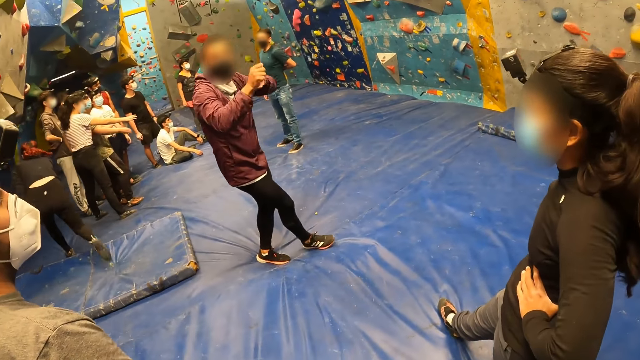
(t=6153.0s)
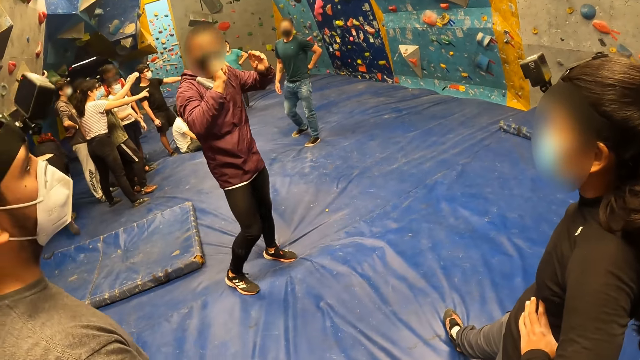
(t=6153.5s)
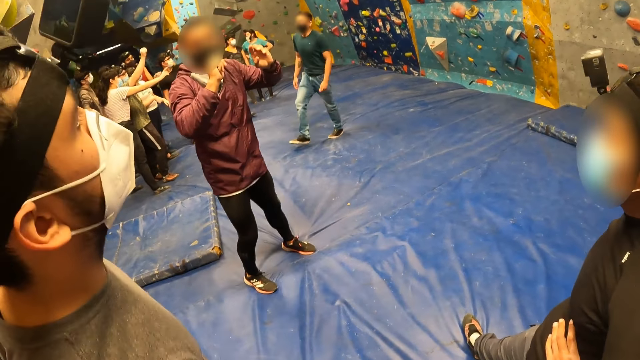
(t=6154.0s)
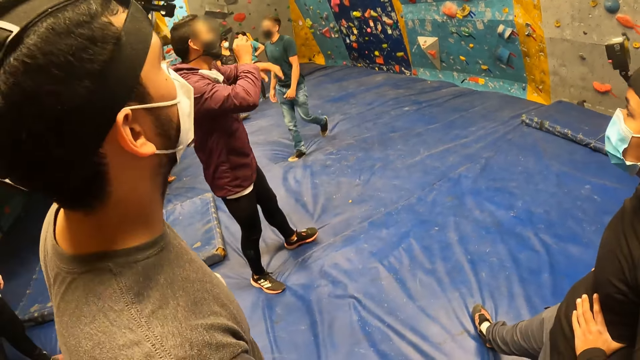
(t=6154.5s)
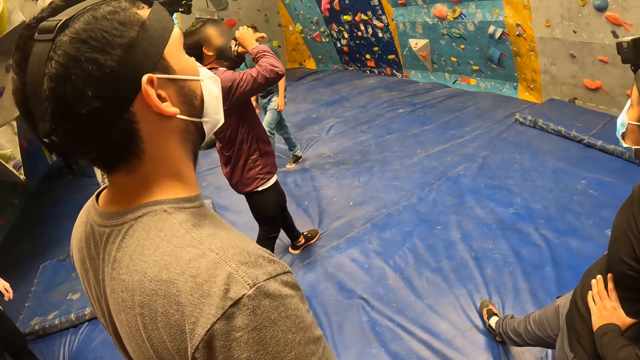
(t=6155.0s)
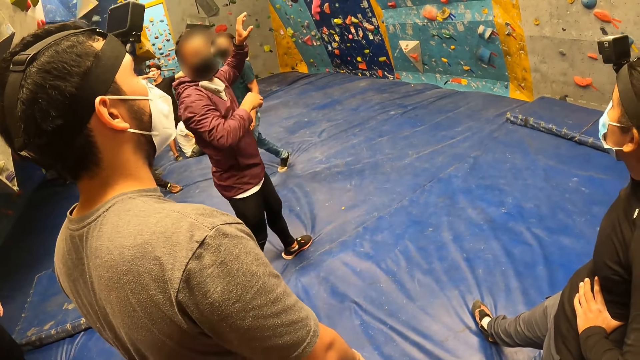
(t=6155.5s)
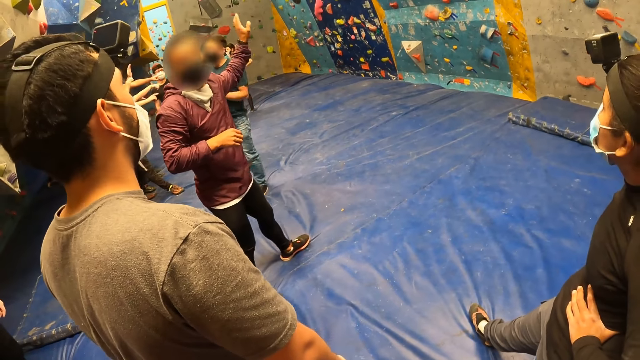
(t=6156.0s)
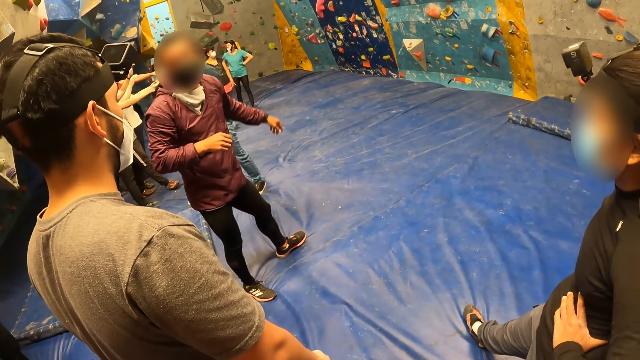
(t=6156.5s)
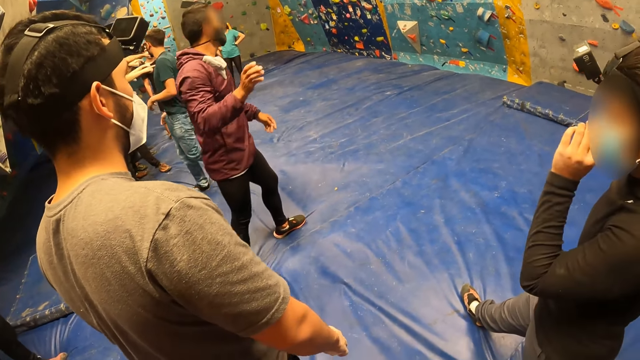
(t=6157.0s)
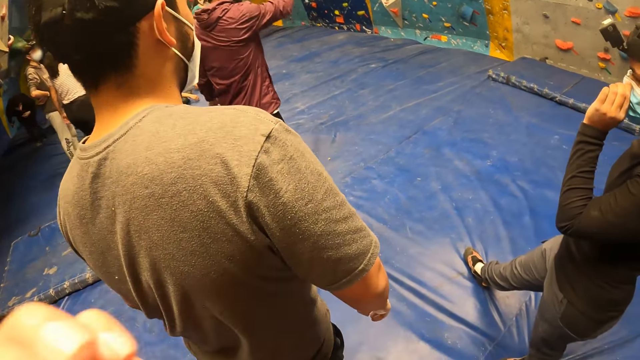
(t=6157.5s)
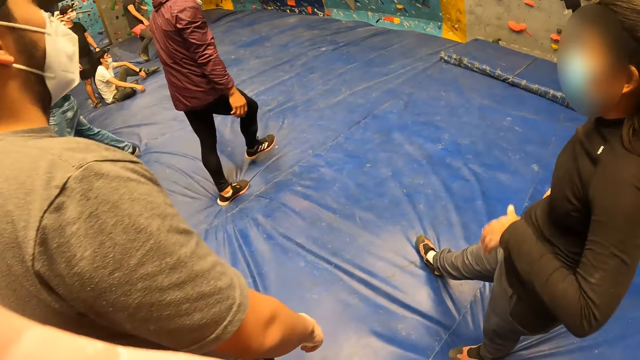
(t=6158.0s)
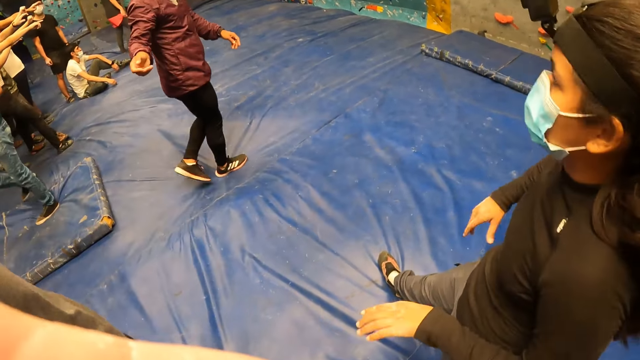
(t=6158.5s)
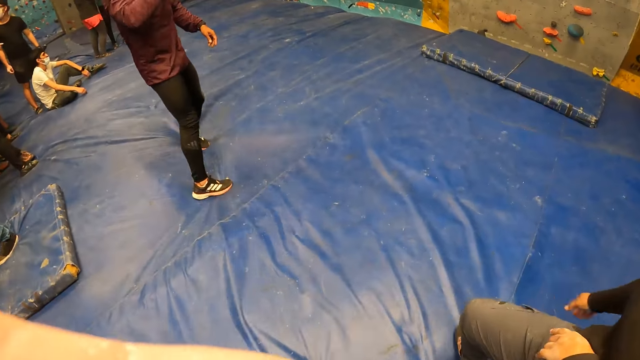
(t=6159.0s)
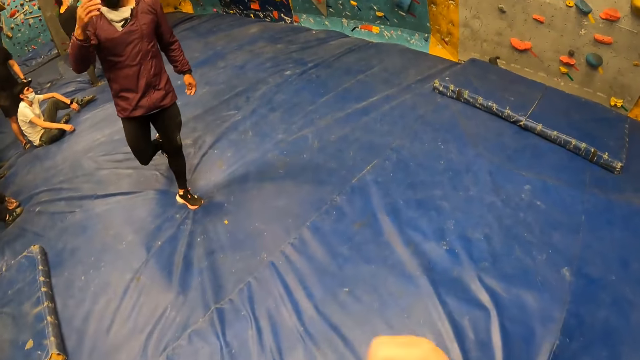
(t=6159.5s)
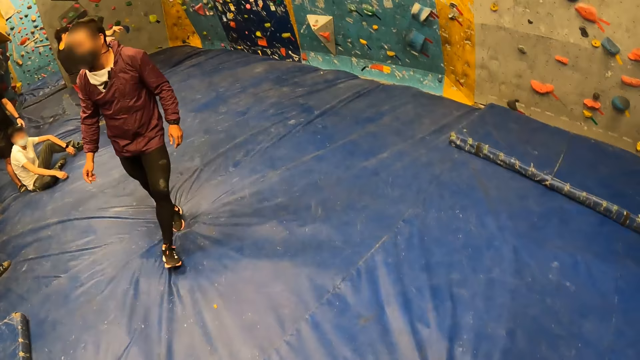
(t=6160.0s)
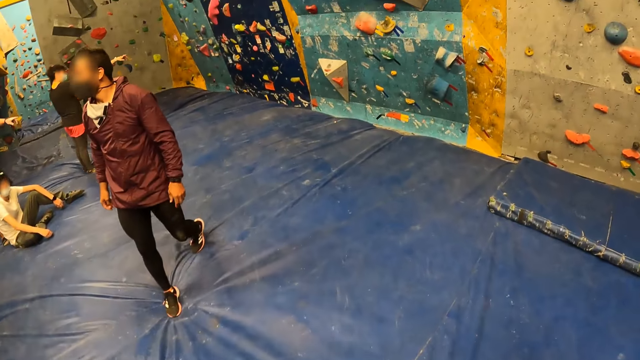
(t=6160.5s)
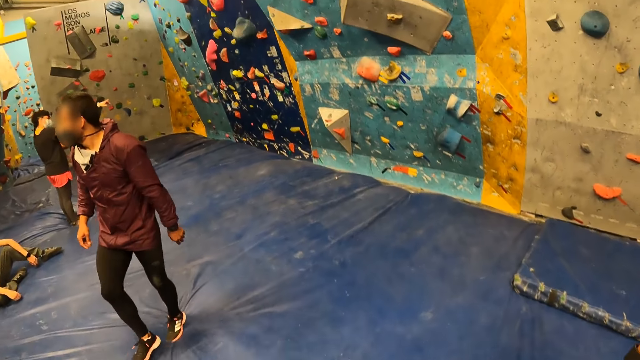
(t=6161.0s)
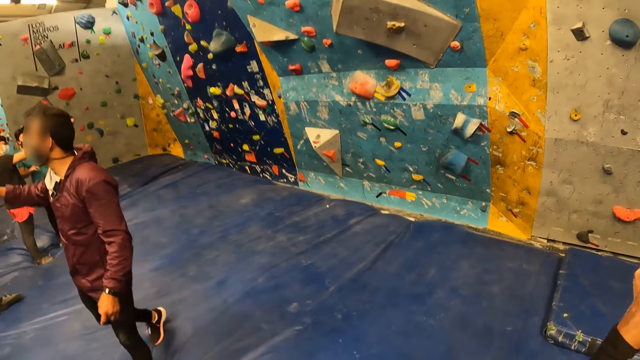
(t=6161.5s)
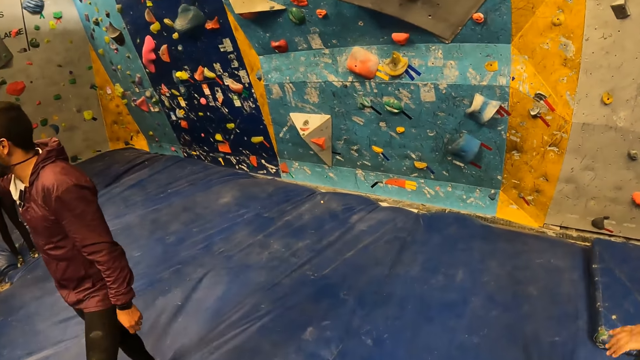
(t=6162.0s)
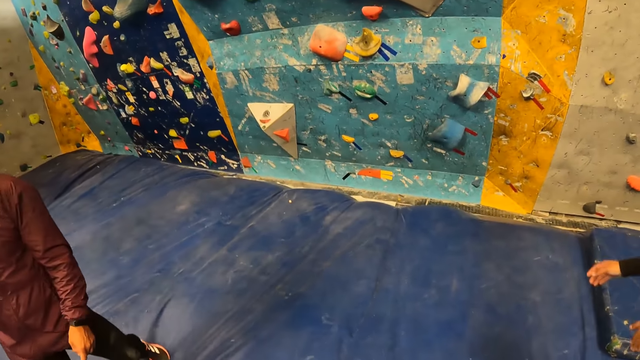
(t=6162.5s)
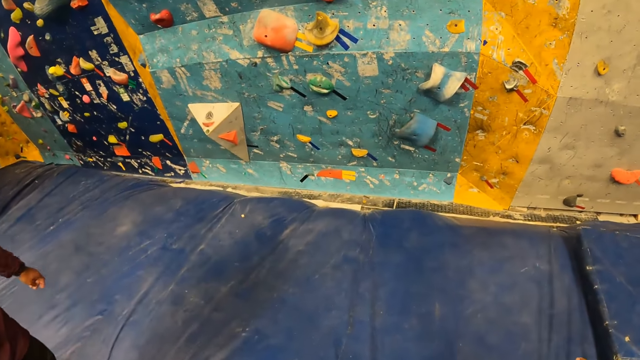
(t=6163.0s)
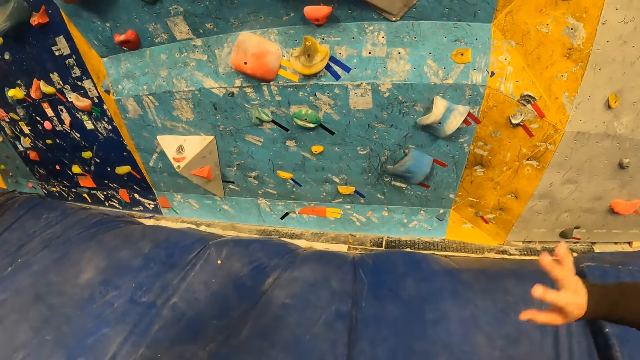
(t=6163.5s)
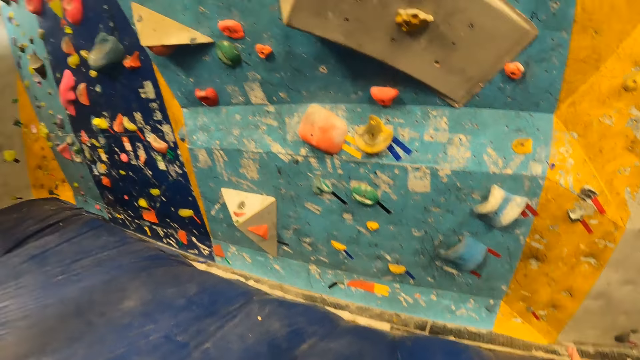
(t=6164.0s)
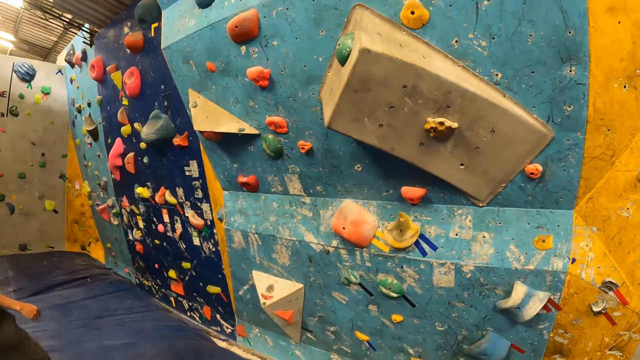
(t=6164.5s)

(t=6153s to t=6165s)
The camera wearer walks forward.

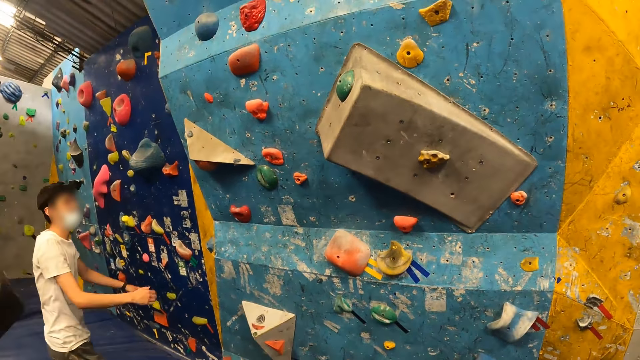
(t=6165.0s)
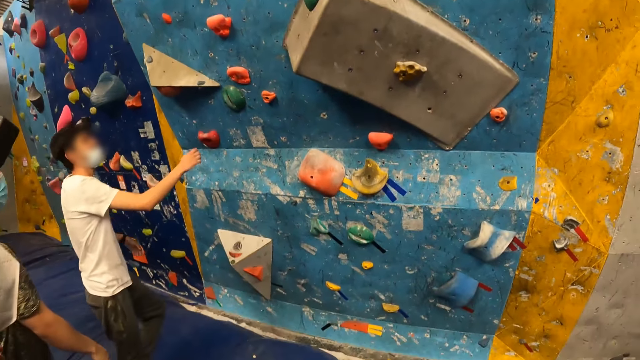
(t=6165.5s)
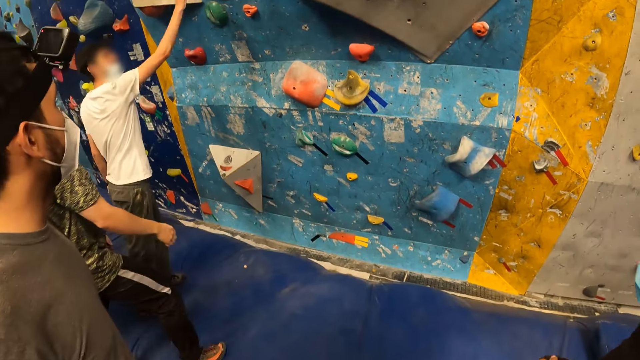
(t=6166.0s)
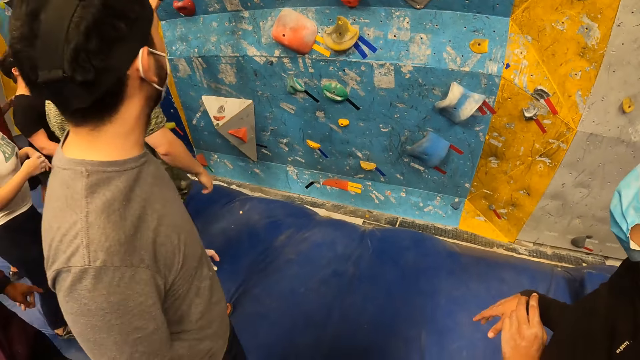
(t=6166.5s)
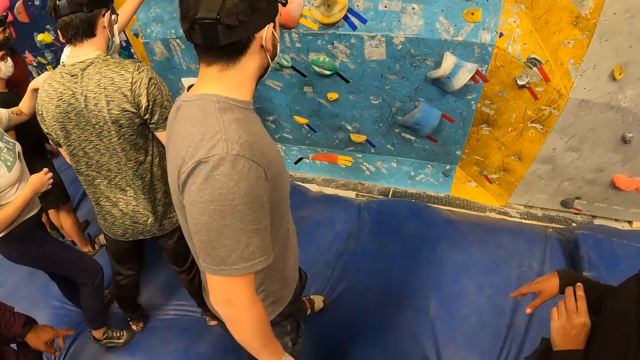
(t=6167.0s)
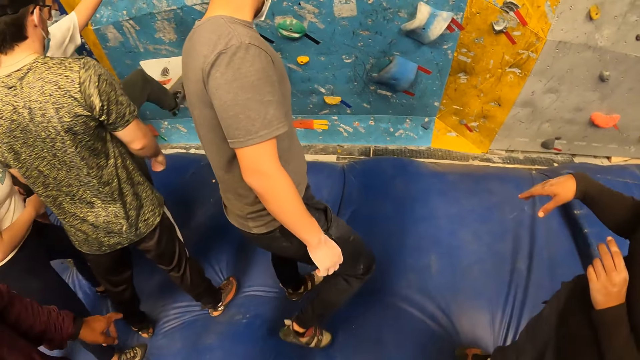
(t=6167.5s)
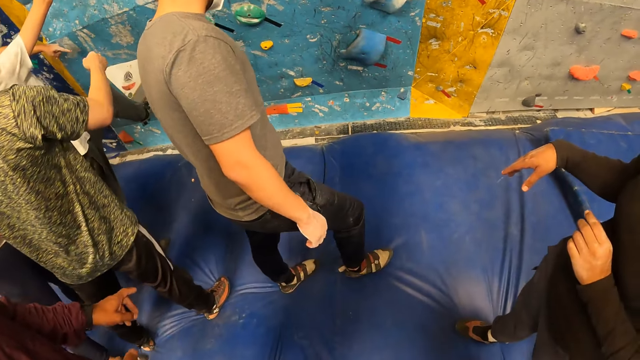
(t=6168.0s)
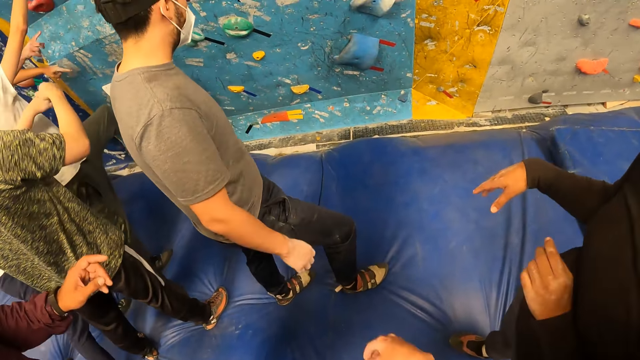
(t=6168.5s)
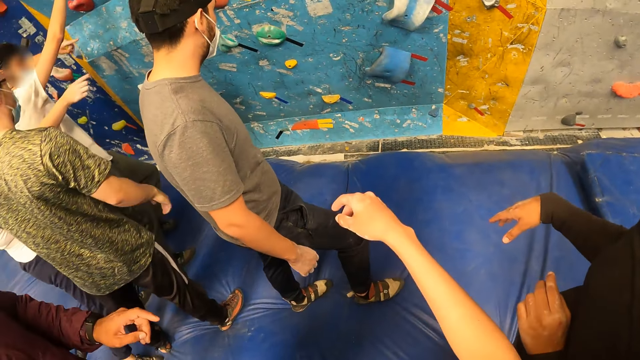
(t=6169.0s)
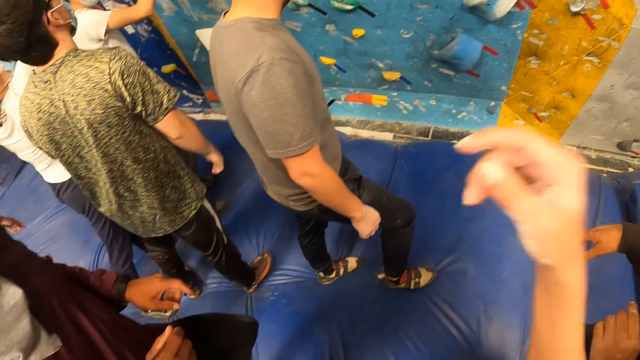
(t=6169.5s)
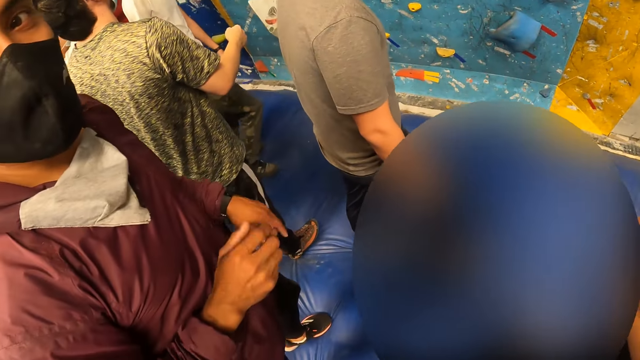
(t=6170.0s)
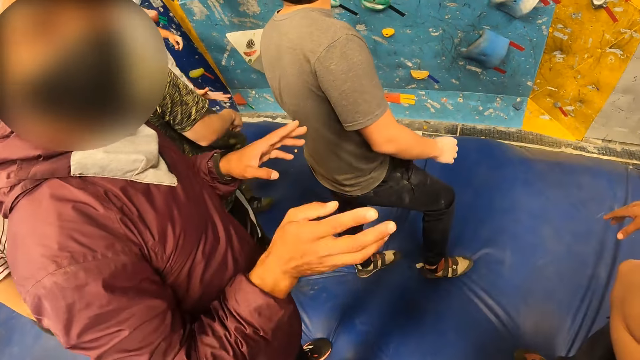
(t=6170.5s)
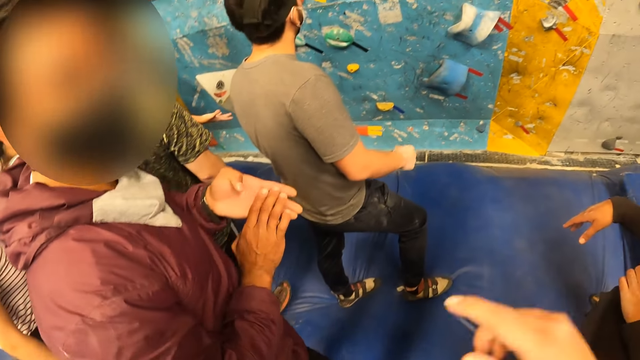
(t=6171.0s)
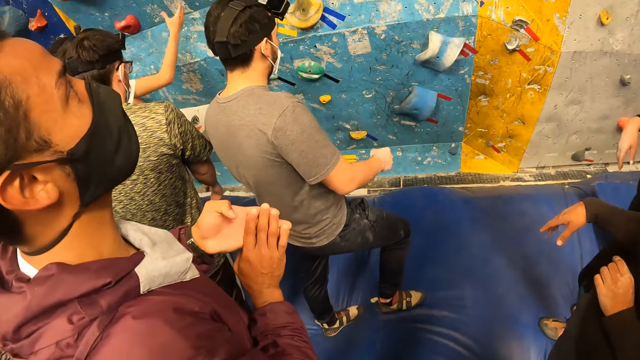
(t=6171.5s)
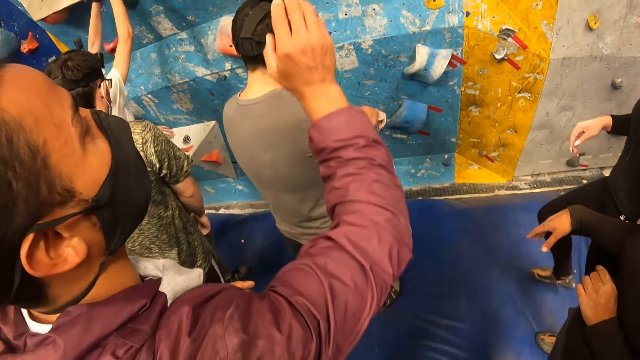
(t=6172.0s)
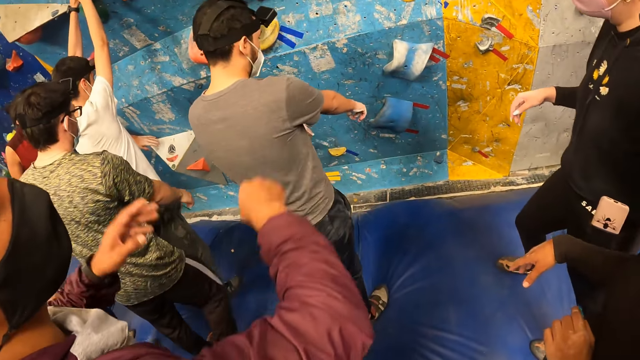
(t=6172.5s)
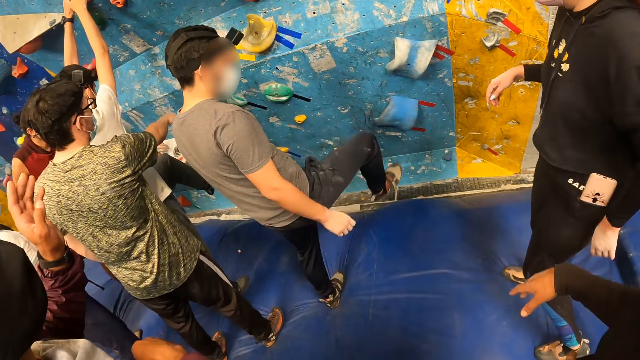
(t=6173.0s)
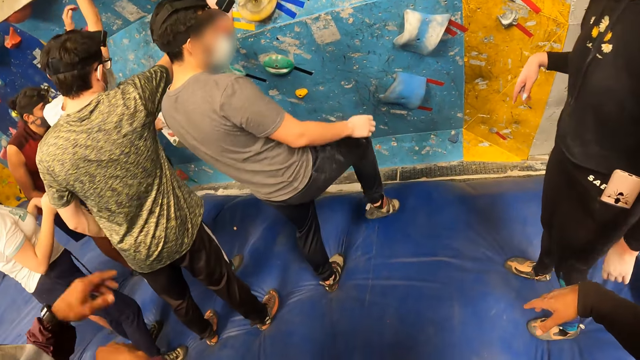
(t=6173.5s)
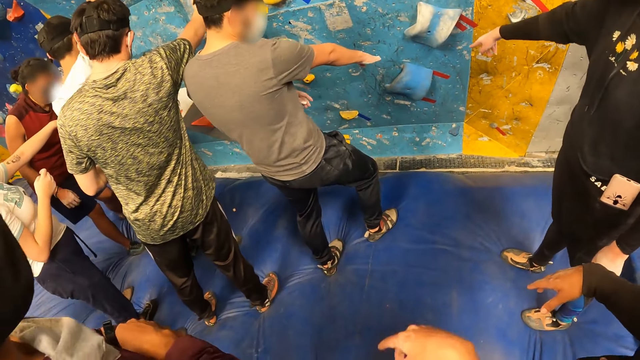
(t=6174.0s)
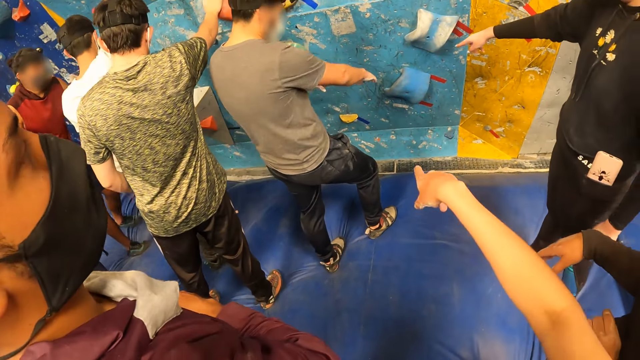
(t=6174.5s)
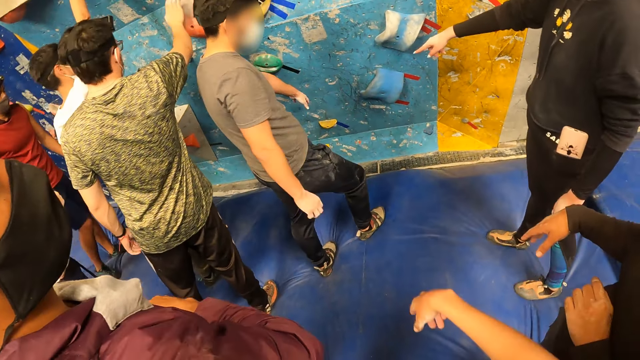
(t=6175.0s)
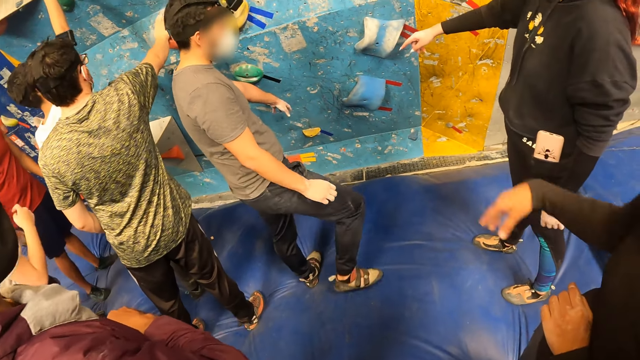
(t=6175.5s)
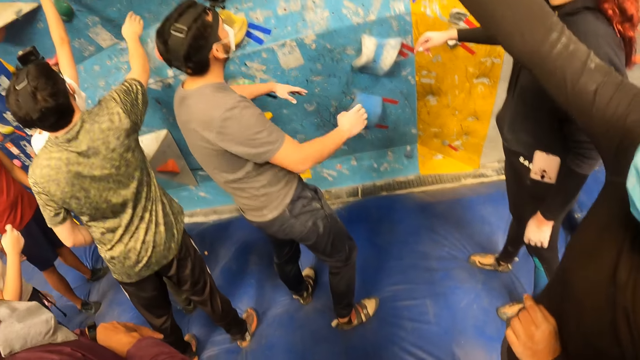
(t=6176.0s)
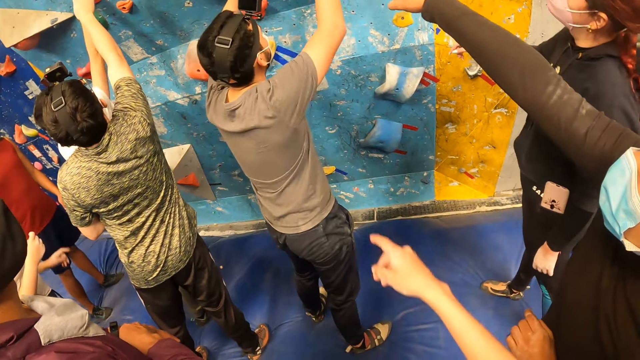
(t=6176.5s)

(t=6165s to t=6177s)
The man interacts with the camera wearer. The camera wearer converses with the man. The groups of people touch the obstacles on the wall and point at the obstacles on the wall. The camera wearer converses with a person, the man, a woman and another woman.
